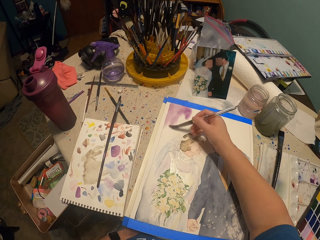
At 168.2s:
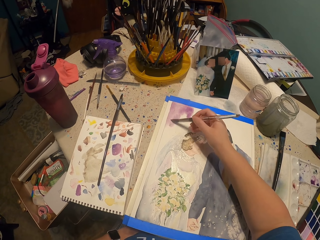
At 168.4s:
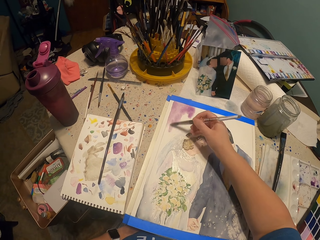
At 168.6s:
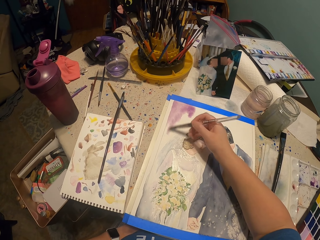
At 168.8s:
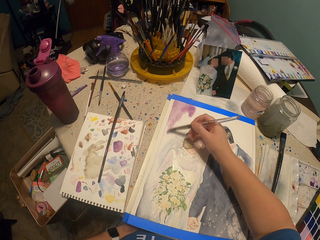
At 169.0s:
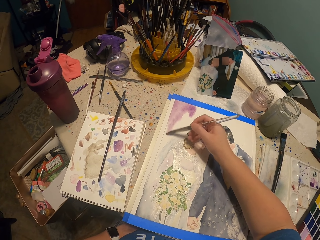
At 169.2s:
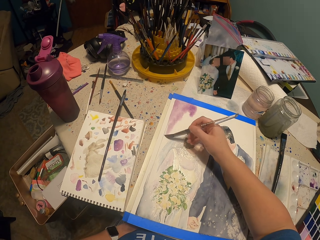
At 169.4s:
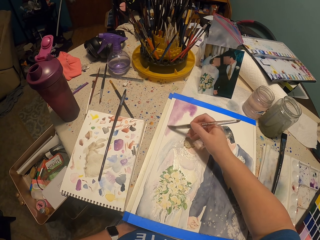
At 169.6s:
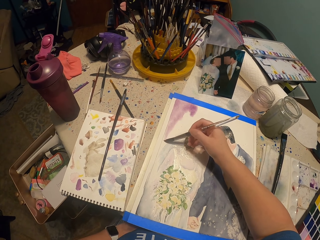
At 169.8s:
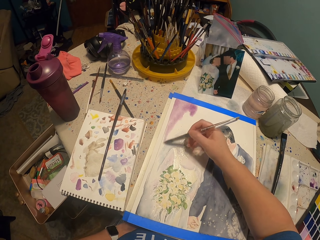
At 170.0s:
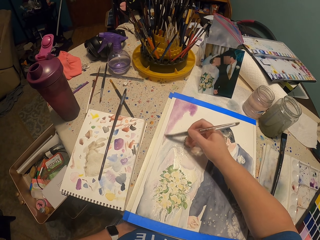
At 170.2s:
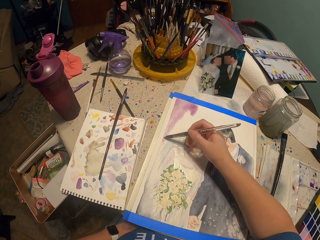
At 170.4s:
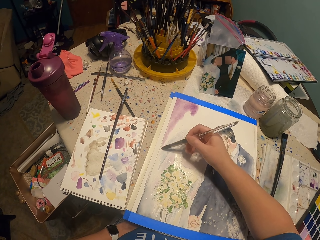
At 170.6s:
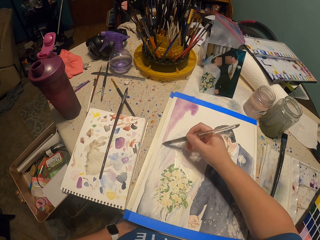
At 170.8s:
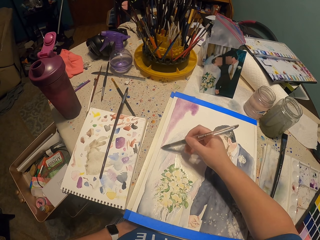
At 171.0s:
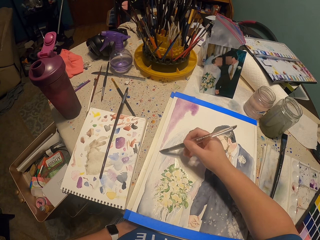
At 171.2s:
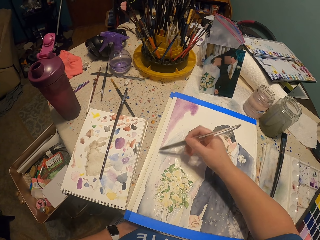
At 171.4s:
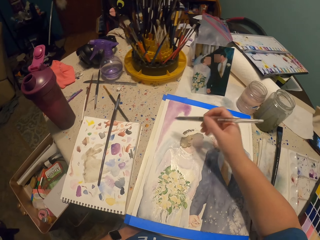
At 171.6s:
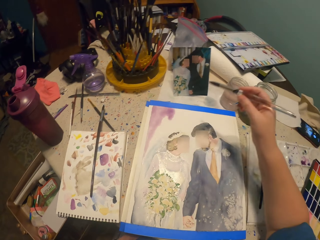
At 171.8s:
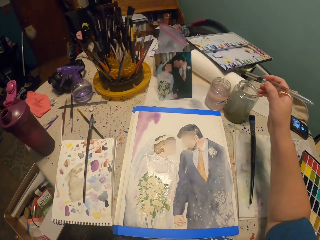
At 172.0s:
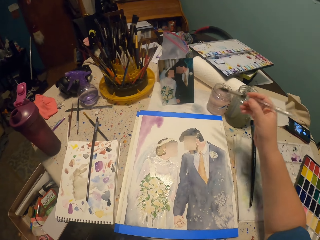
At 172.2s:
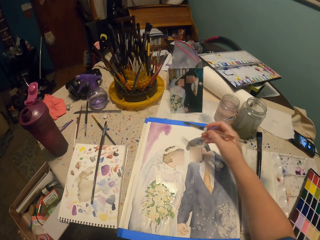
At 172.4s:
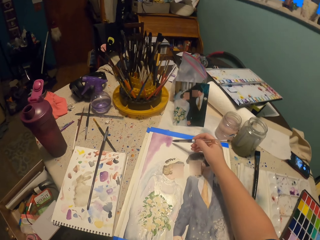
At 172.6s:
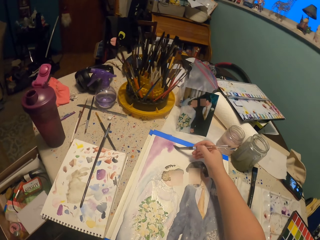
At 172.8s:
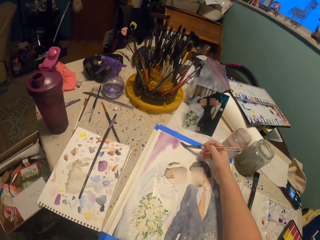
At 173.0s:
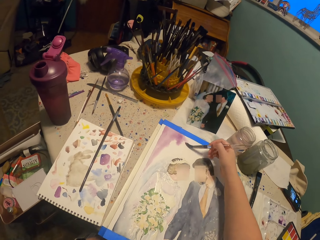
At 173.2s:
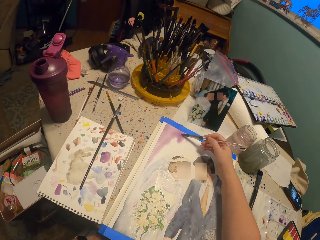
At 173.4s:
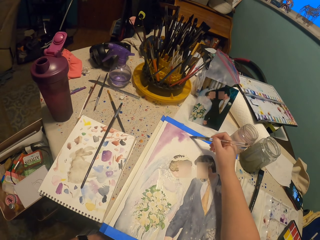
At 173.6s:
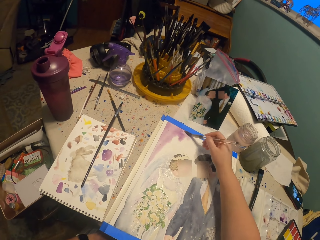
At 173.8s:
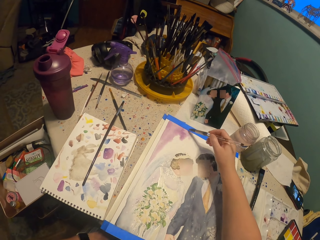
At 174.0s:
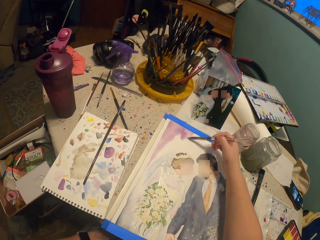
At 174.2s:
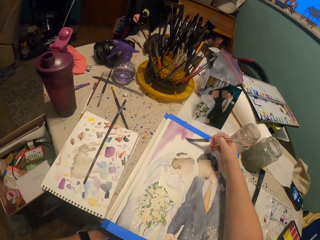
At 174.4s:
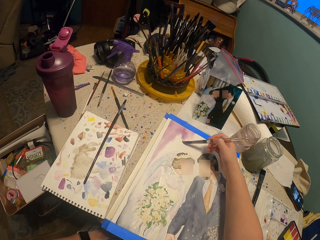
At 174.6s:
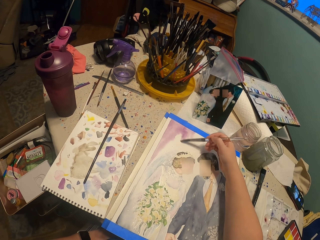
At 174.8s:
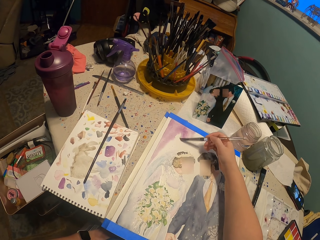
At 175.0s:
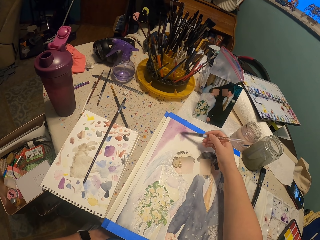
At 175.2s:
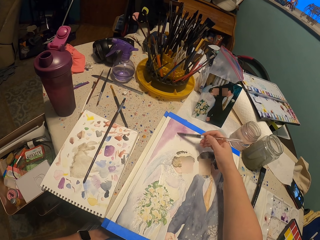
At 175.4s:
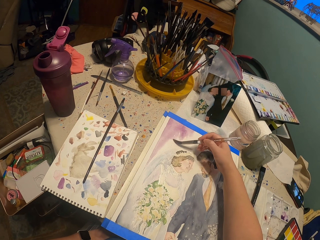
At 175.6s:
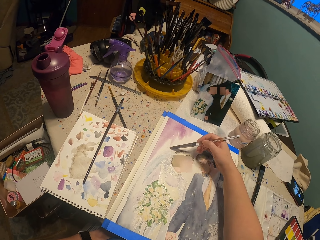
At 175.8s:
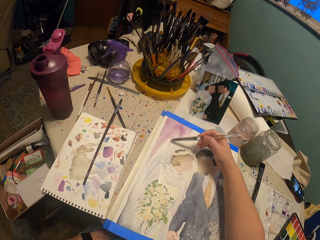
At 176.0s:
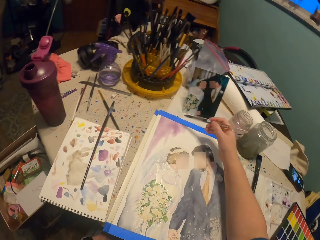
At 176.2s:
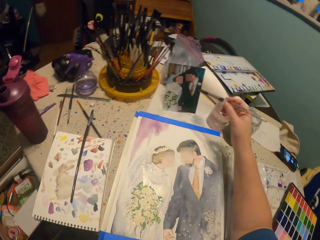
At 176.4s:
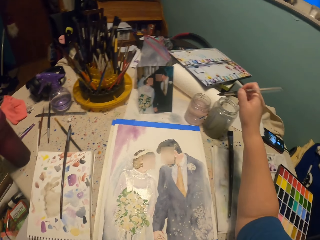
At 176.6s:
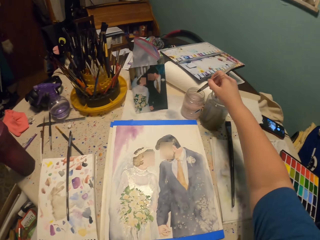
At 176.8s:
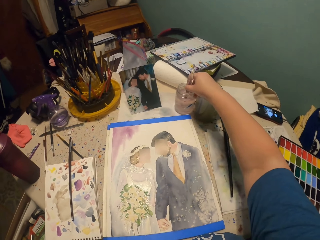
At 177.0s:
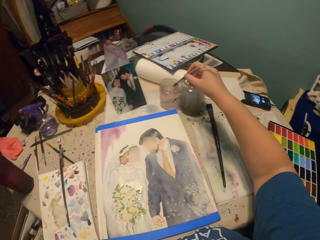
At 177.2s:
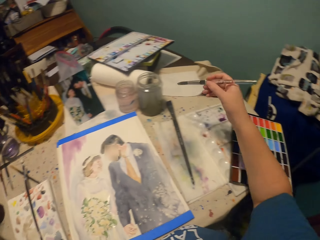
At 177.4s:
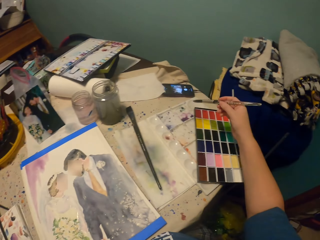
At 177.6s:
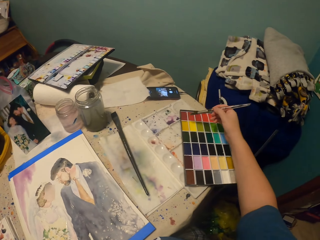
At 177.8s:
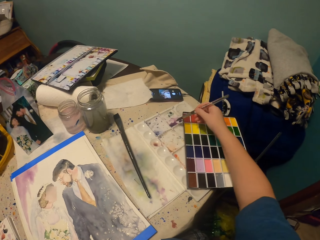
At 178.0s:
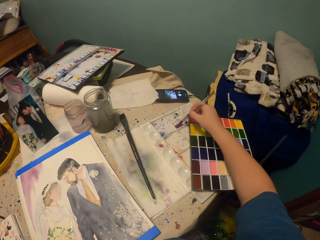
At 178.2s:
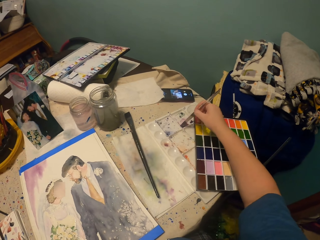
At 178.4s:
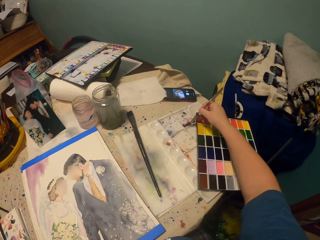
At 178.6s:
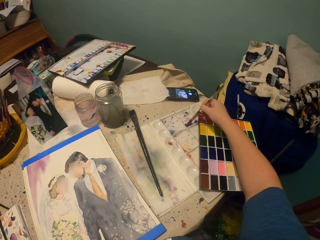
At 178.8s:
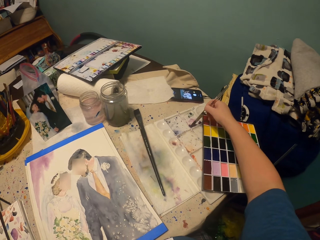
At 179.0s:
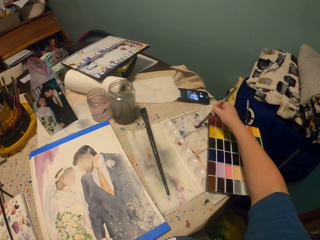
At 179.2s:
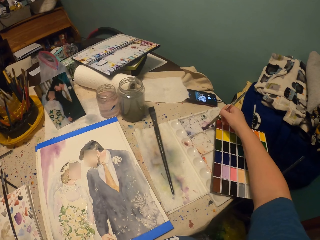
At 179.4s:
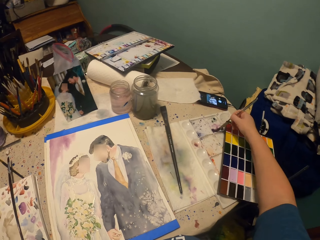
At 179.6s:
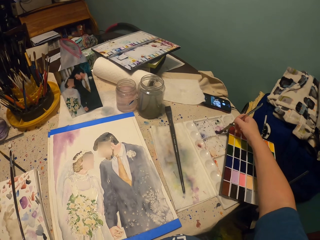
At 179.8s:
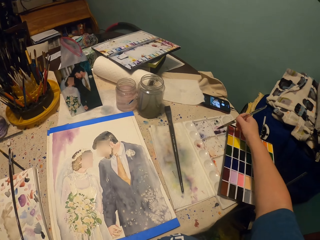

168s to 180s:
The camera wearer moves their hand away from the painting. They paint. They dip the painting brush in water. They put the paint brush in paint.

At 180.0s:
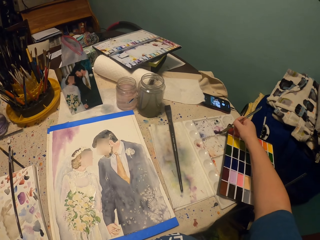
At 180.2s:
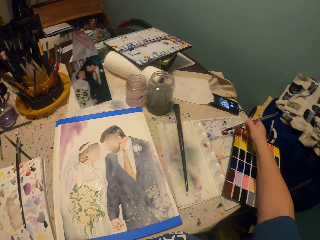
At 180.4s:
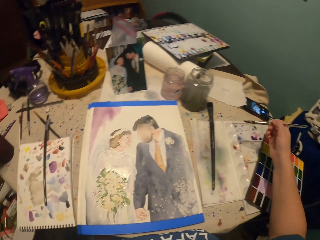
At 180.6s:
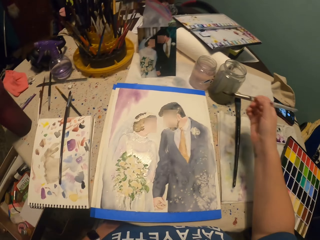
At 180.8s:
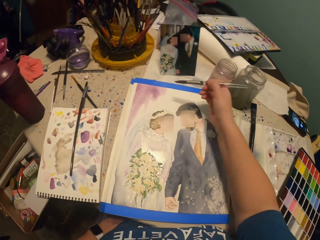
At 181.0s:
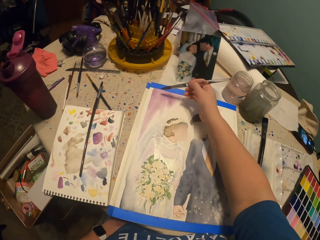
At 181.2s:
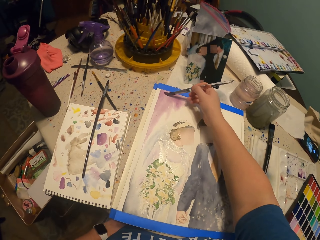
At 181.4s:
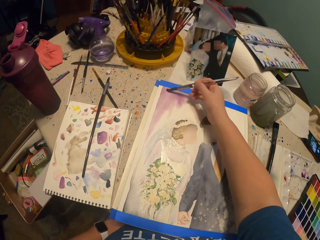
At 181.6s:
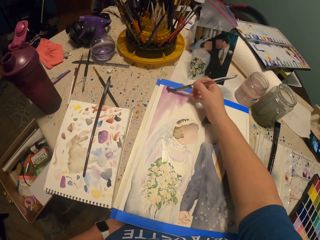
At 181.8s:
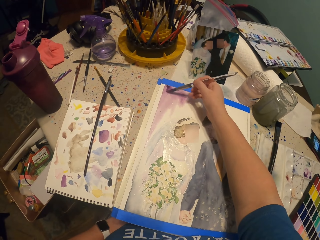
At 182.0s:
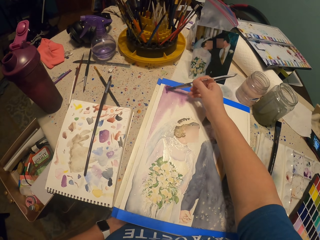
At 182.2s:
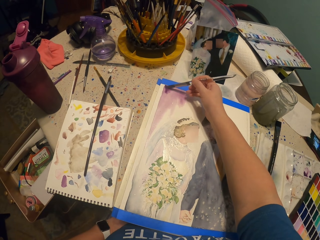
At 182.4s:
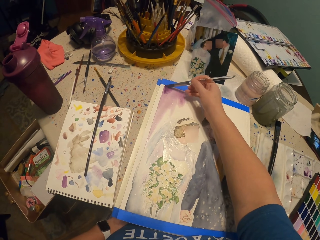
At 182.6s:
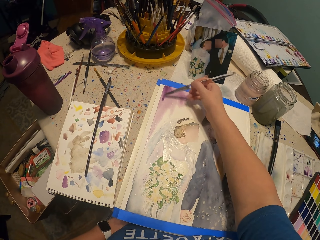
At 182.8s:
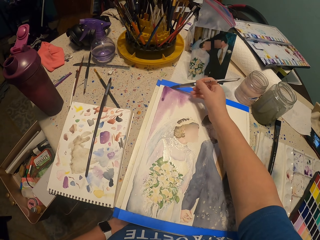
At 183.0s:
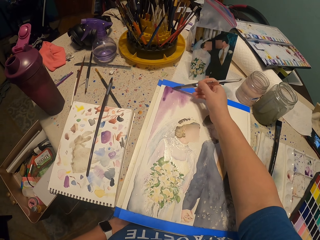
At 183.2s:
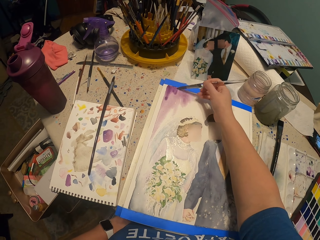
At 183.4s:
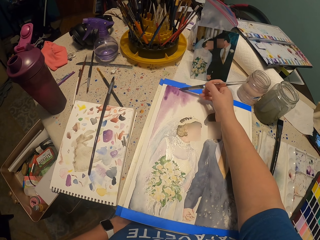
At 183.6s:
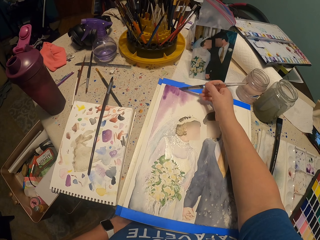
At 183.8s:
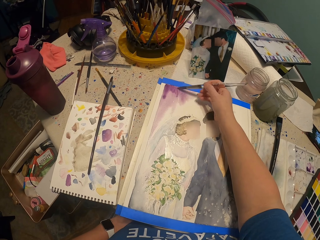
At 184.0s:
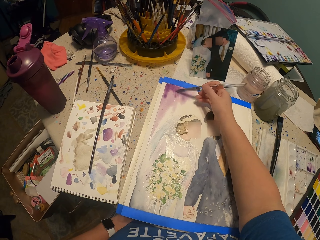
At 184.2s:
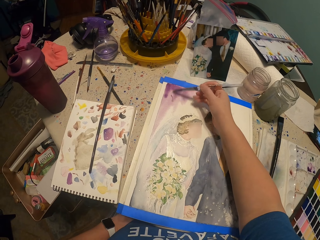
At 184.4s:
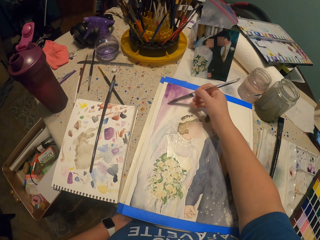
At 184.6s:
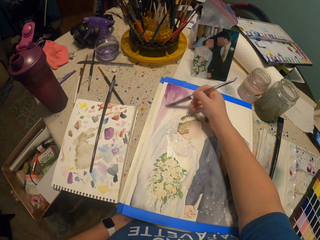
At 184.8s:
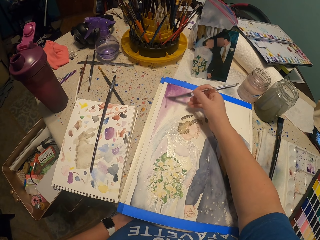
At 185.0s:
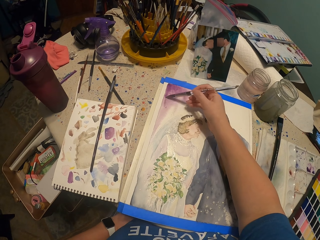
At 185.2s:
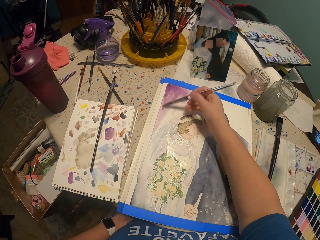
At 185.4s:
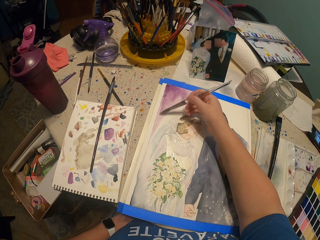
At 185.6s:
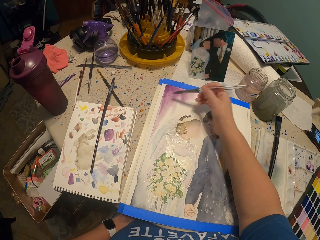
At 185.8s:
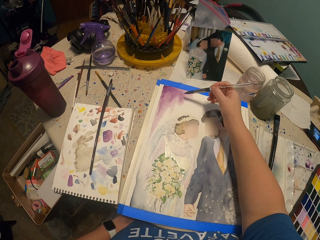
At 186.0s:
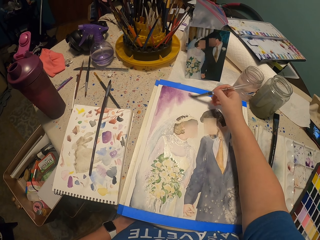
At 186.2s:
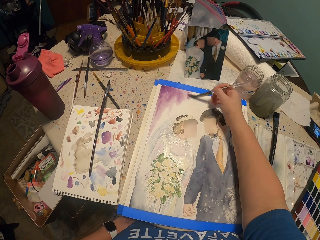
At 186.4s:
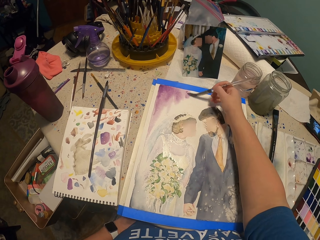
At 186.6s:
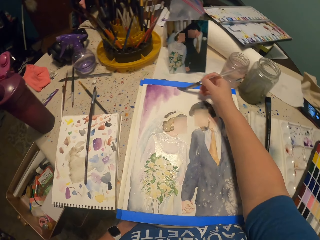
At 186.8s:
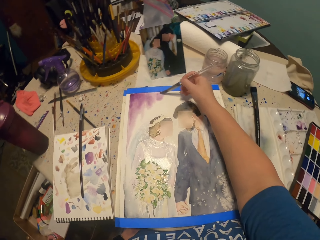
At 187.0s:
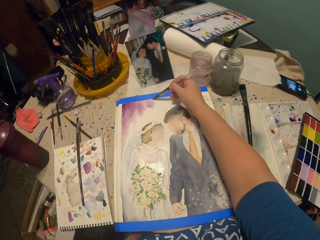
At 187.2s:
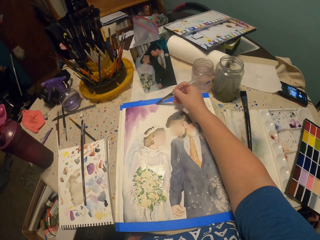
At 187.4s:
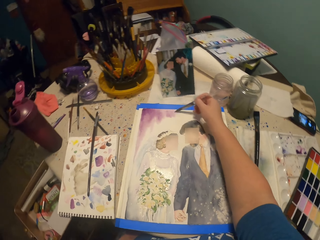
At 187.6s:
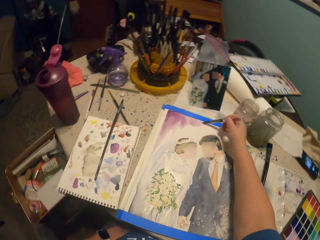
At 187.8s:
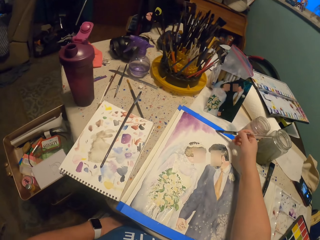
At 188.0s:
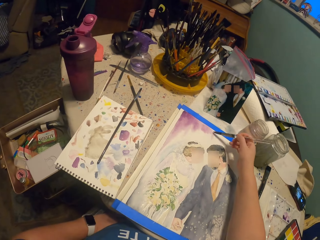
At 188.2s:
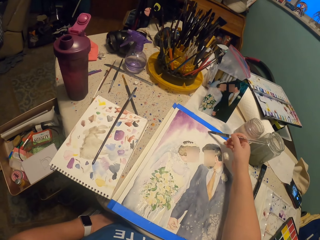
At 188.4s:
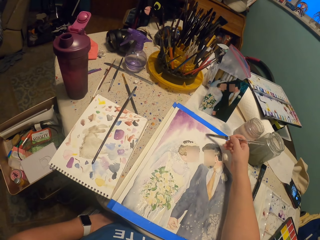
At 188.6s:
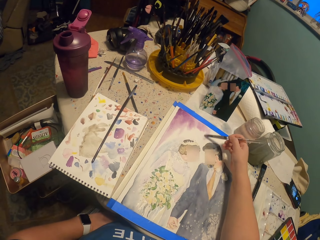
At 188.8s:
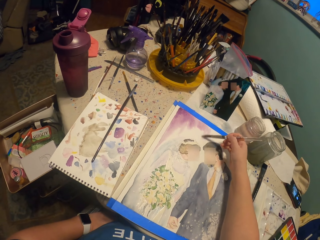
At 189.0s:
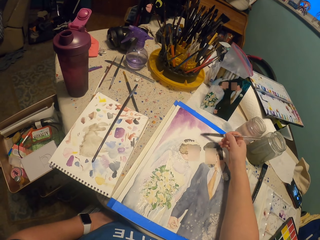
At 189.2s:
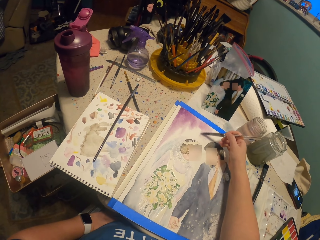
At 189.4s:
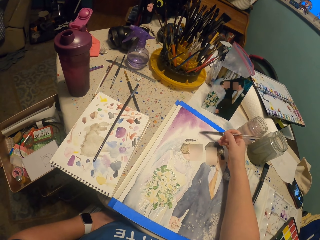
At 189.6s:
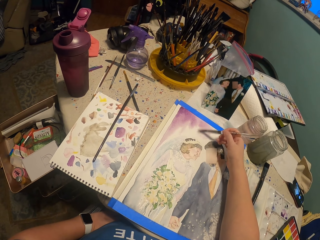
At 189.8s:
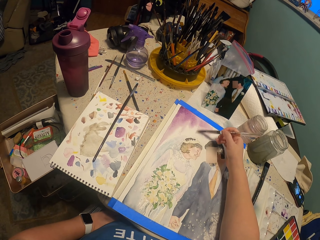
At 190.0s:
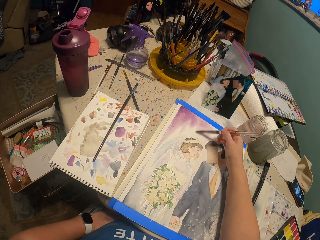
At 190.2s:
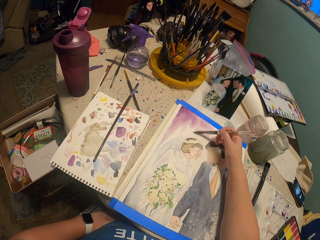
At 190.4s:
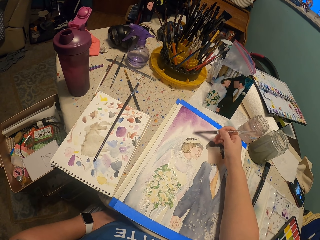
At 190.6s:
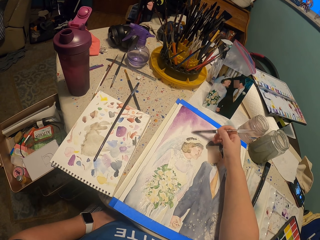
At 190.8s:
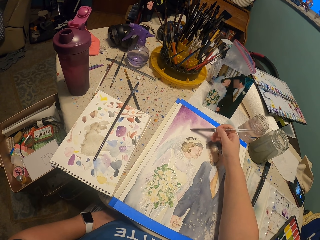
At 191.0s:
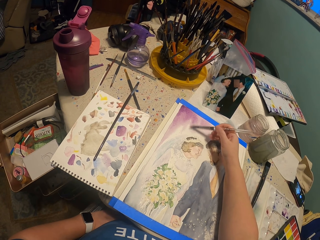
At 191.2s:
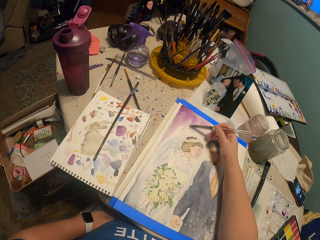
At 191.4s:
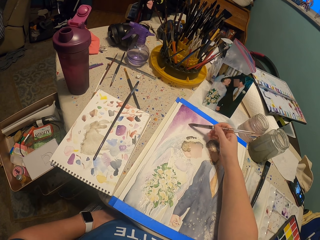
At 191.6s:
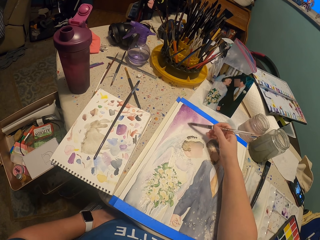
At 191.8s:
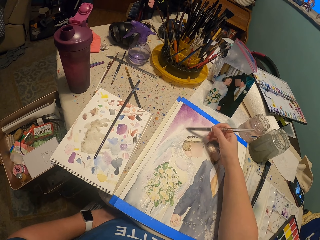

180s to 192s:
The camera wearer looks around. They paint the picture with the painting brush.
